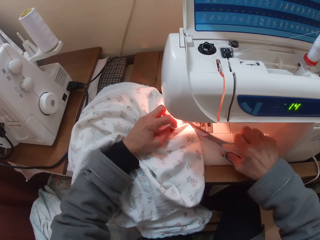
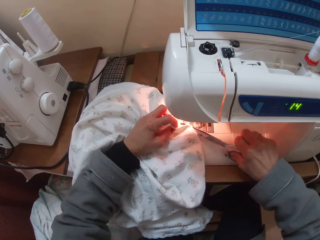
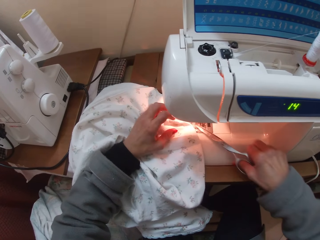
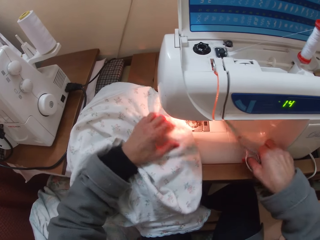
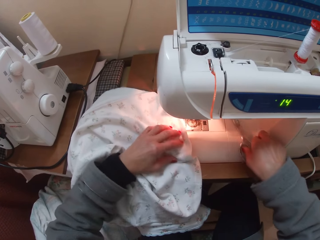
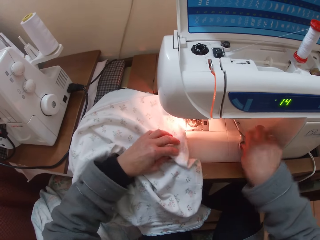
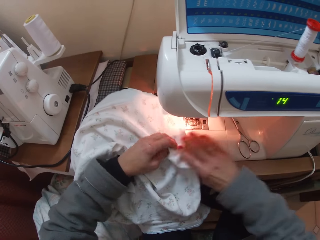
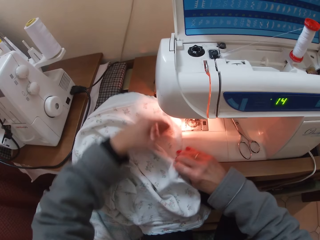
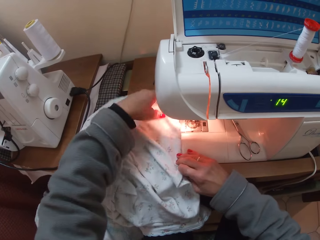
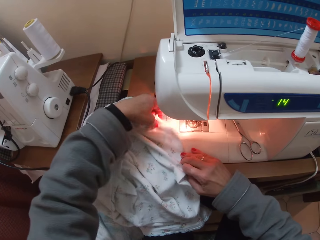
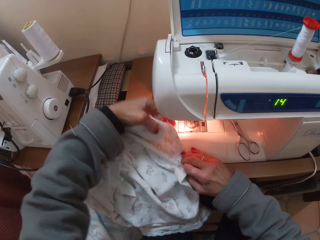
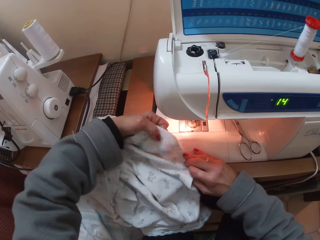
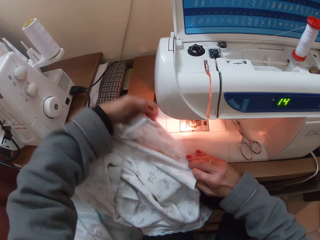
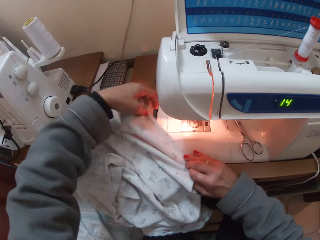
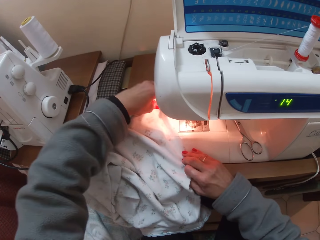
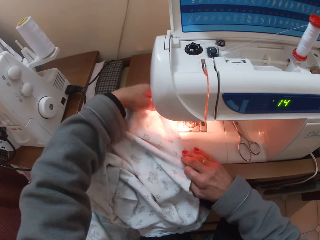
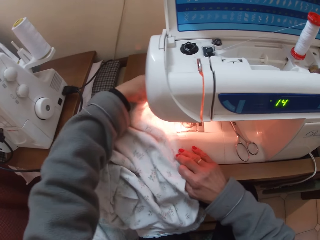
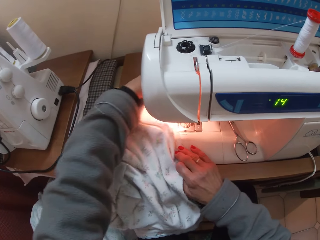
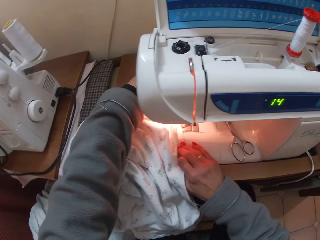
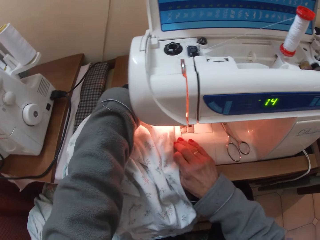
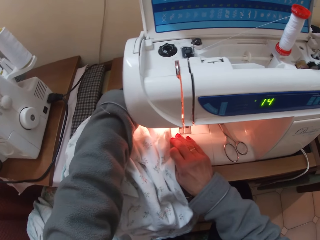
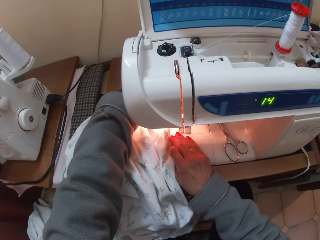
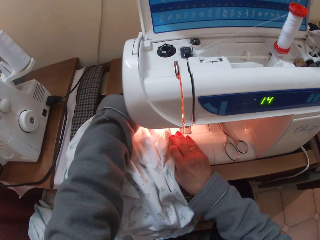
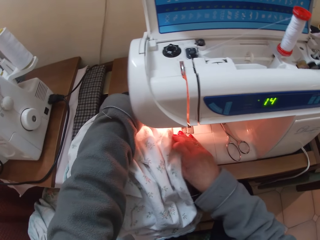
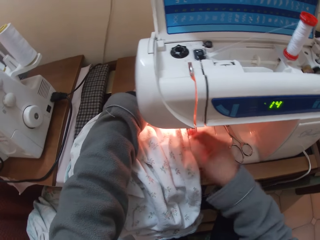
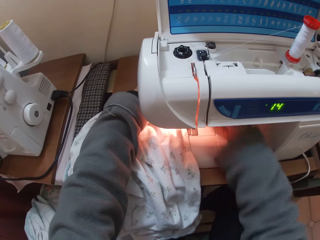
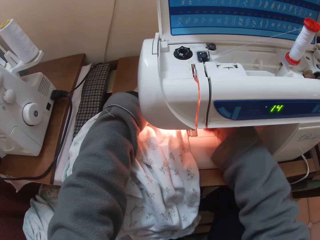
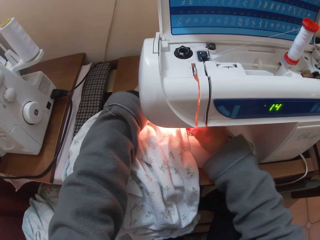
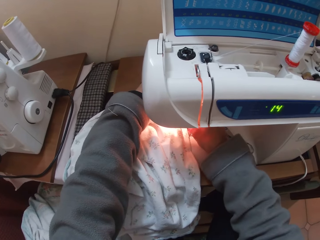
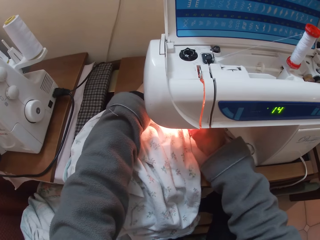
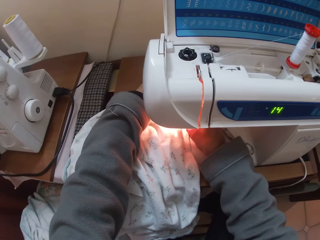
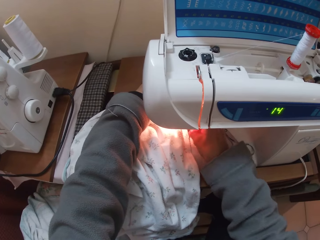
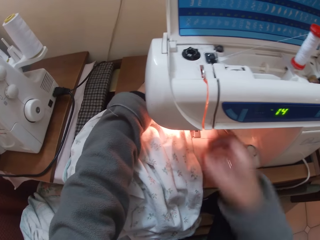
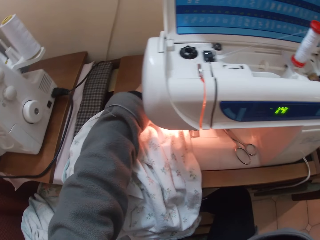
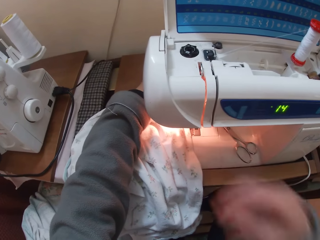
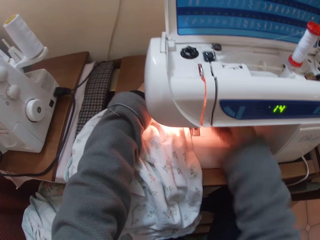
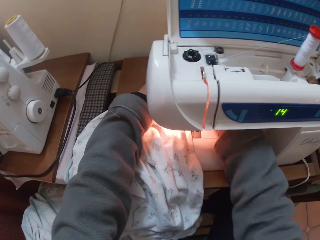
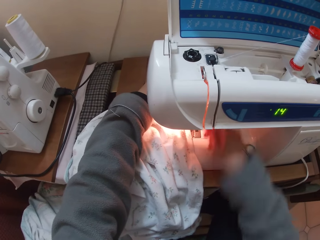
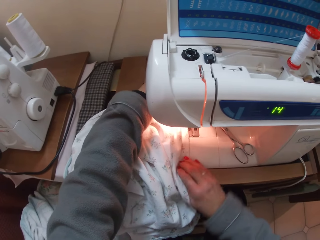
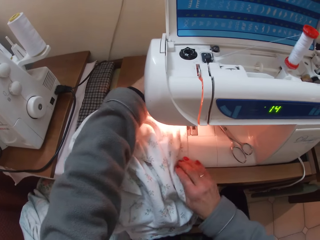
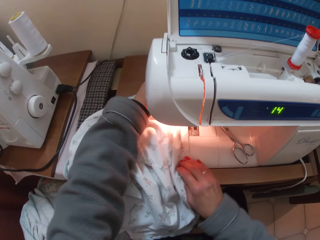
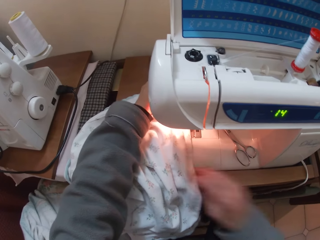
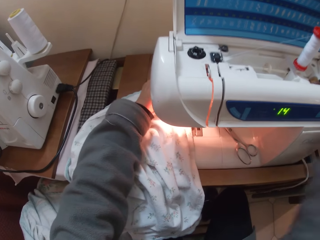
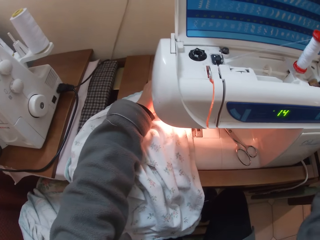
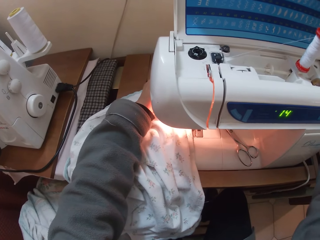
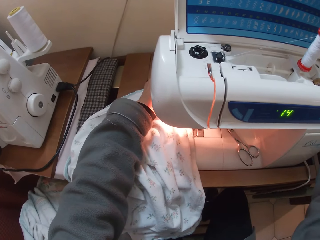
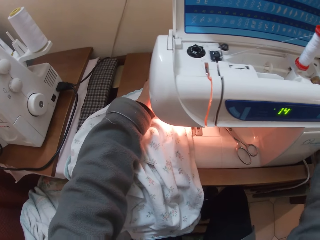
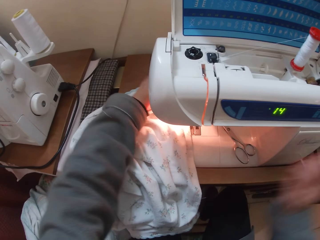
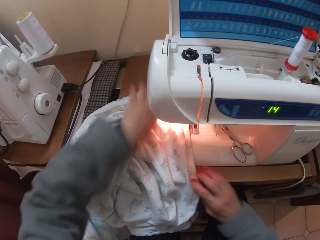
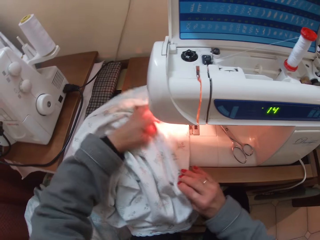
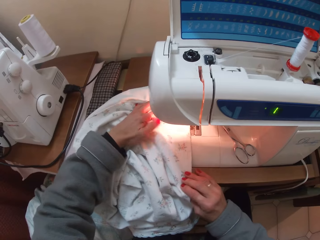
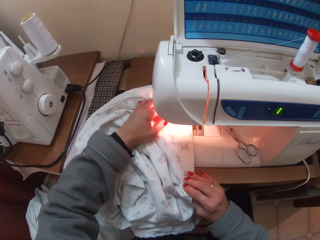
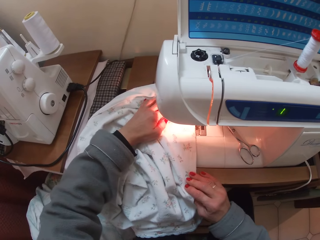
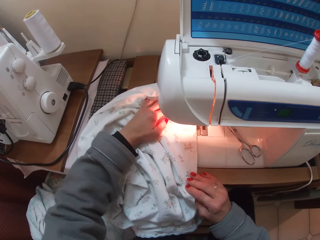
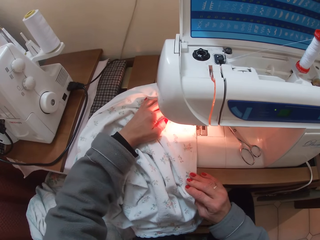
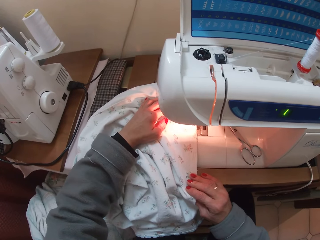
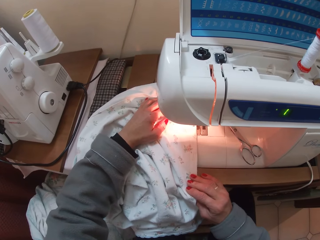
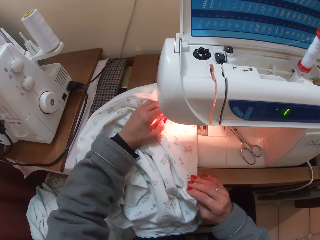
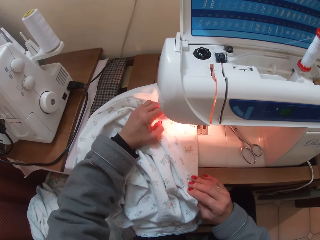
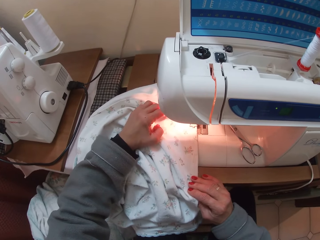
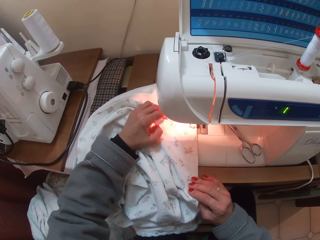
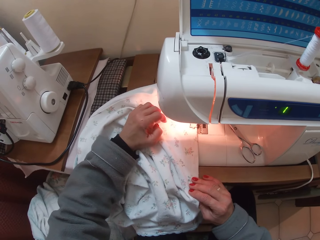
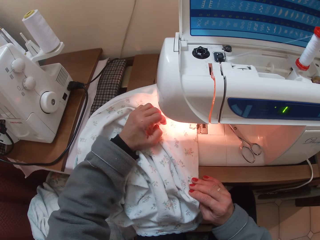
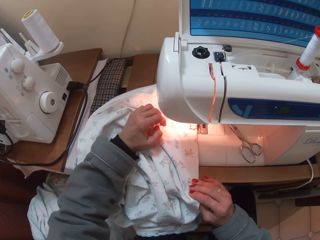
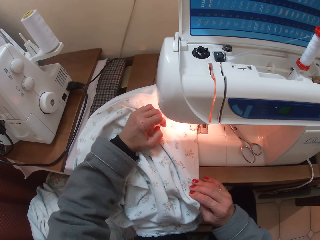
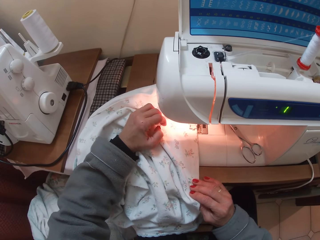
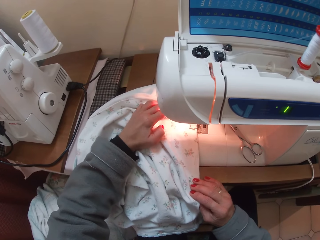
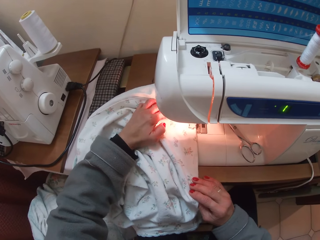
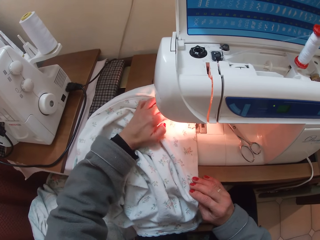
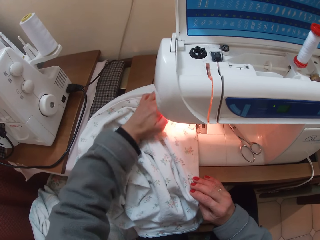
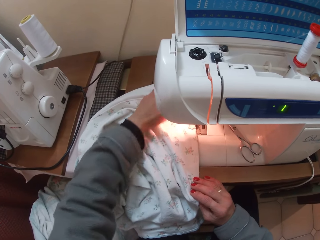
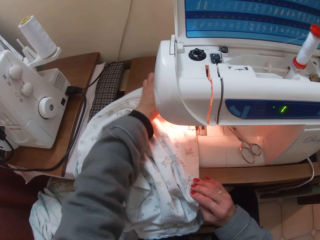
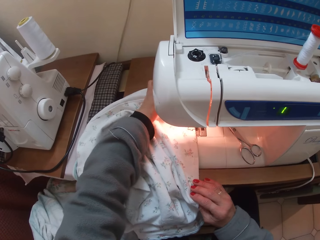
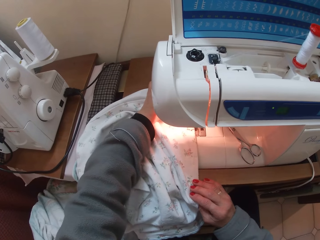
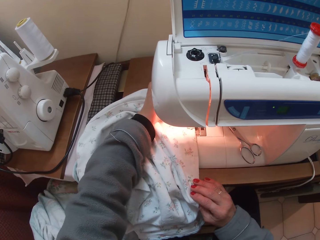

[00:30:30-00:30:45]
The camera wearer drops the pair of scissors in the machine. She adjusts the cloth with both hands. She puts her right hand inside the machine. She operates the sewing machine. She raises her right hand. She puts her right hand inside the machine. She touches the cloth with her right hand. She operates the sewing machine. She adjusts the cloth with both hands. She sews the cloth.

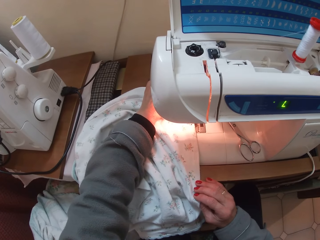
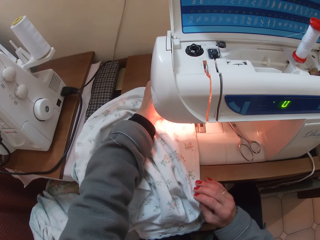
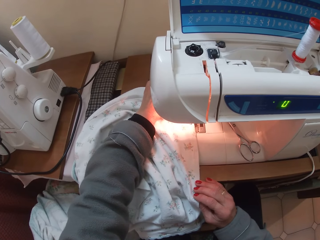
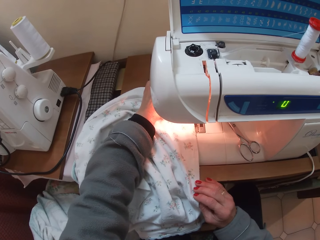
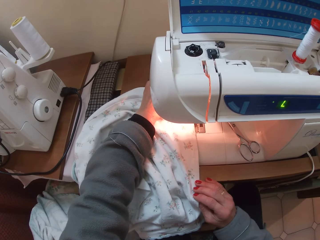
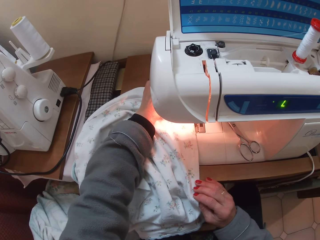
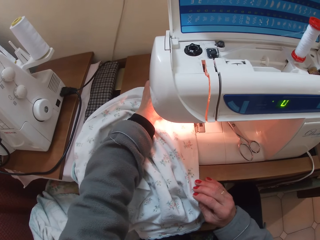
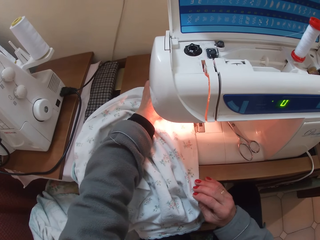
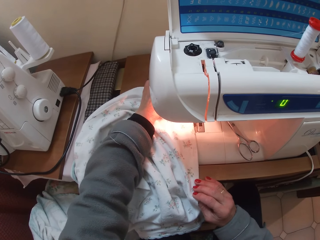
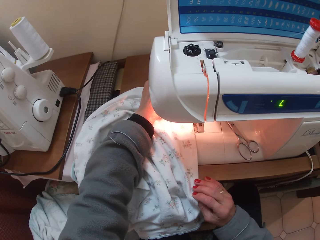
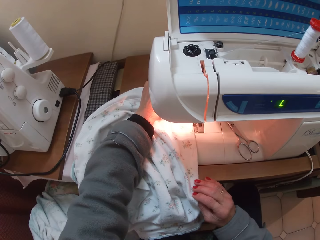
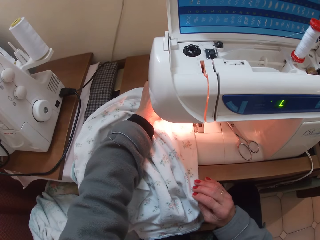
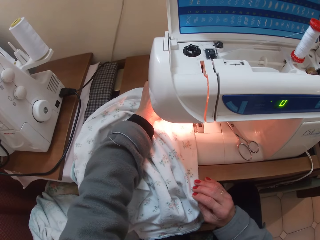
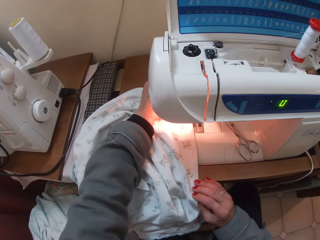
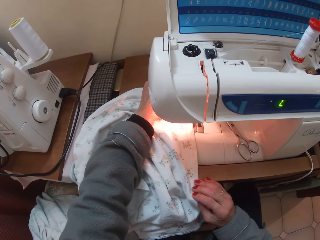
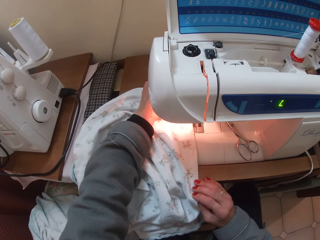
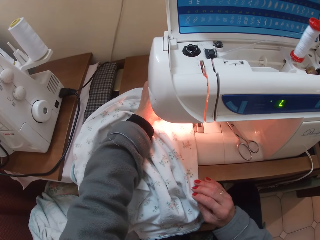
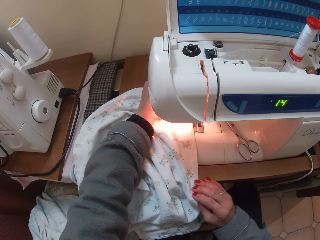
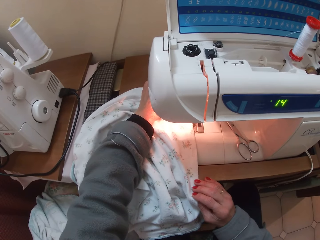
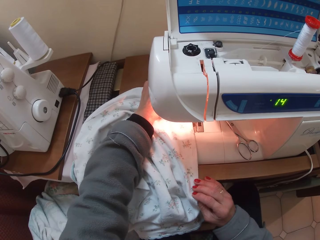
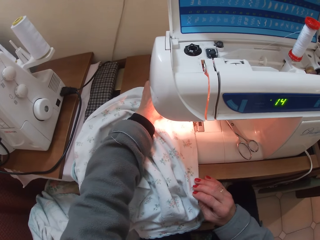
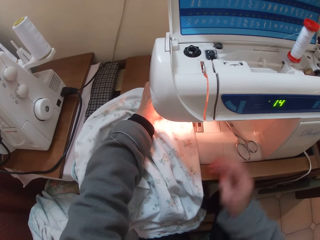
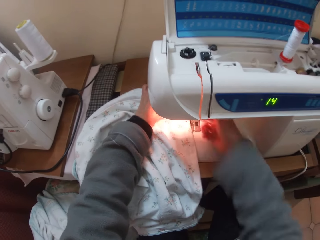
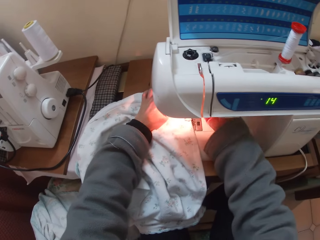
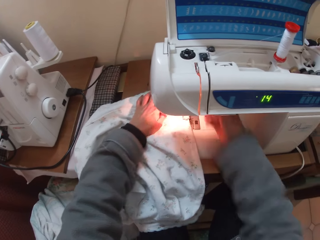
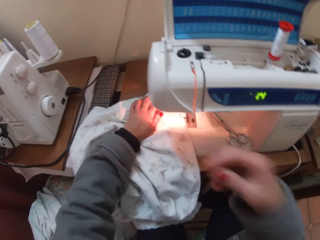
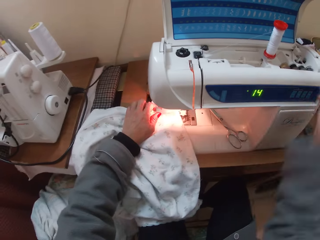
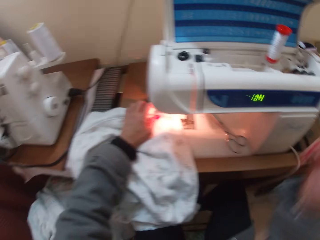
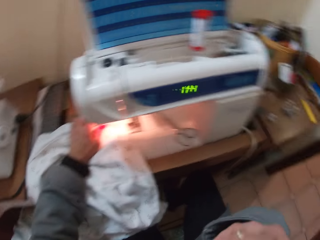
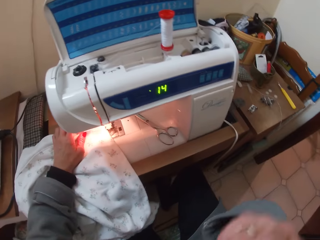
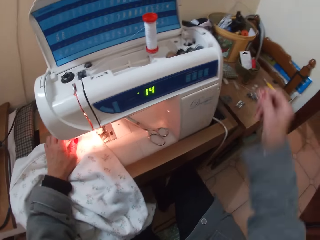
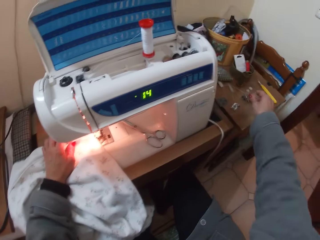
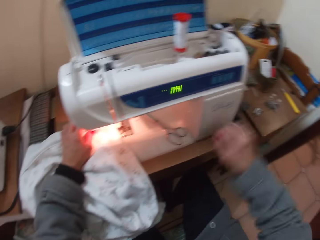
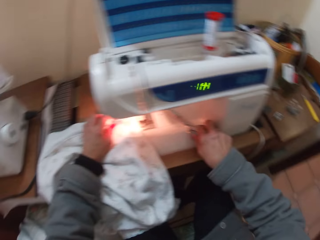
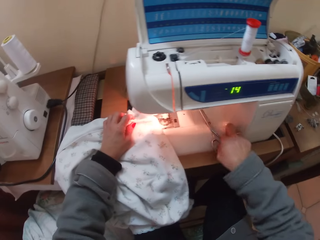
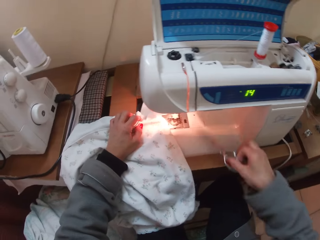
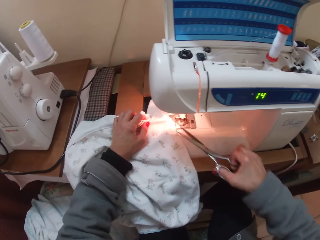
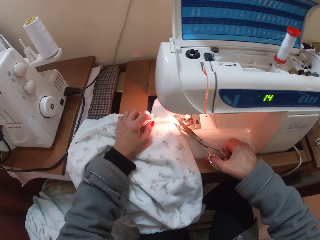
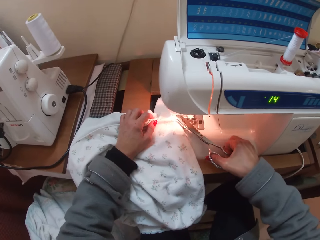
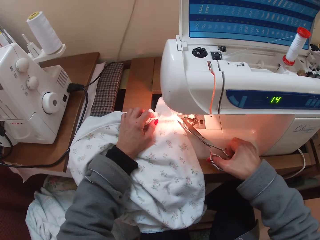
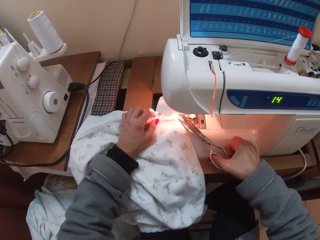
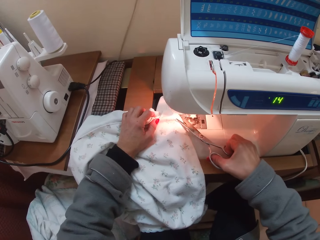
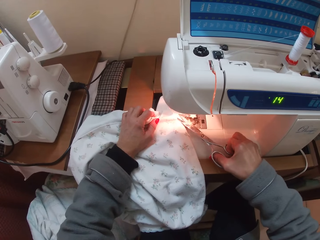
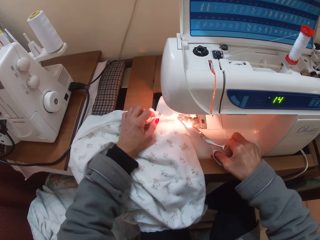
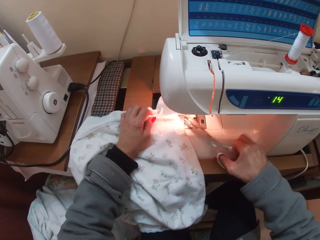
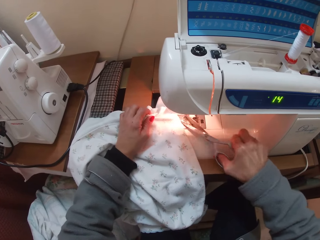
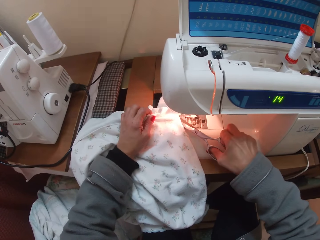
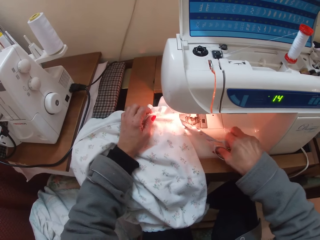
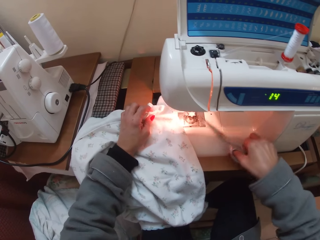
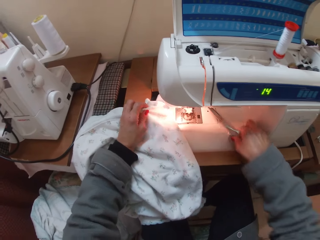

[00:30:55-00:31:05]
The camera wearer puts her right hand inside the machine. She raises her right hand. She picks up the pair of scissors with her right hand from the machine. She cuts the threads using the scissors.
